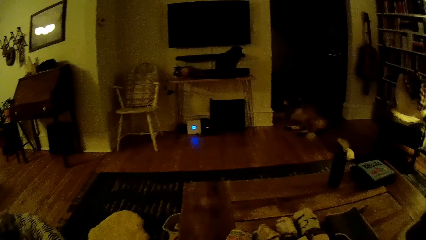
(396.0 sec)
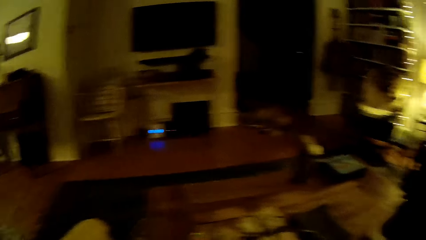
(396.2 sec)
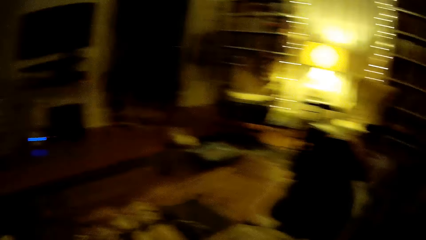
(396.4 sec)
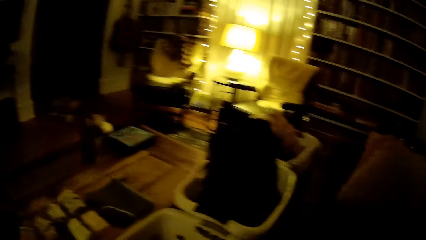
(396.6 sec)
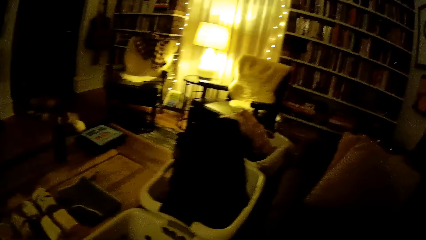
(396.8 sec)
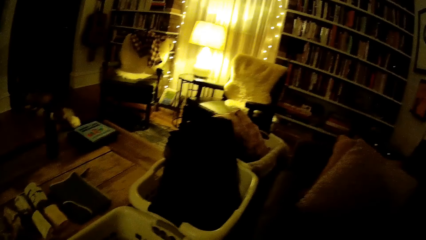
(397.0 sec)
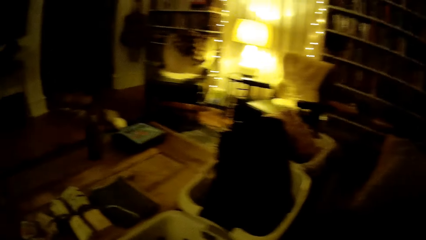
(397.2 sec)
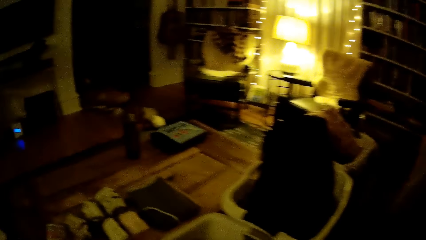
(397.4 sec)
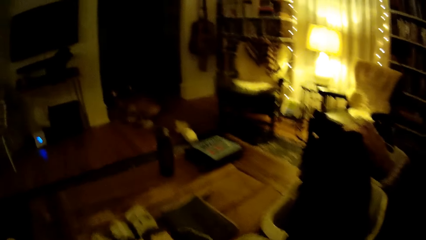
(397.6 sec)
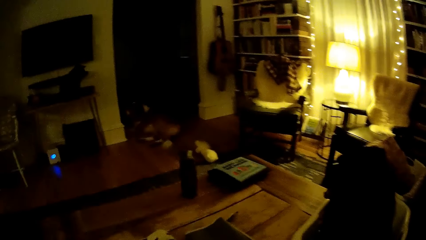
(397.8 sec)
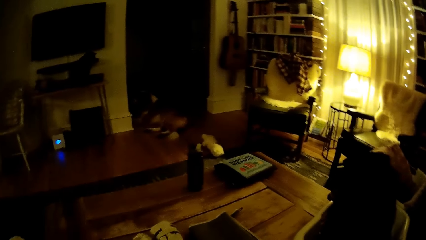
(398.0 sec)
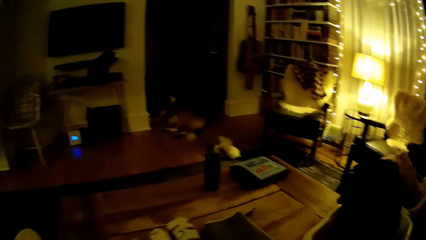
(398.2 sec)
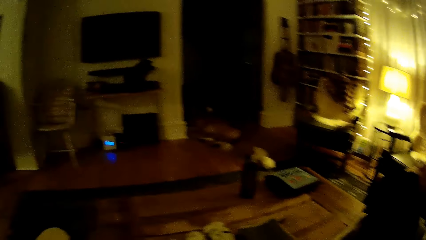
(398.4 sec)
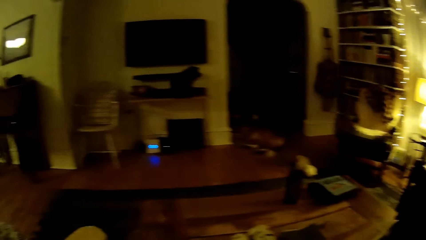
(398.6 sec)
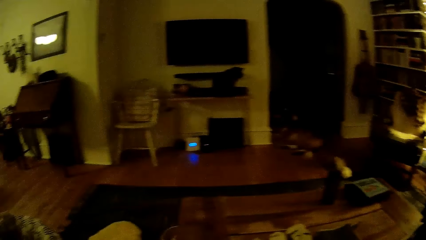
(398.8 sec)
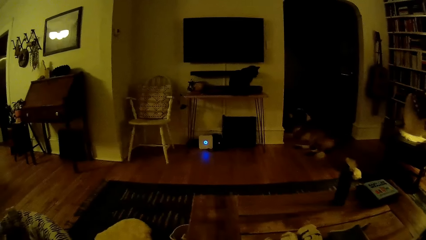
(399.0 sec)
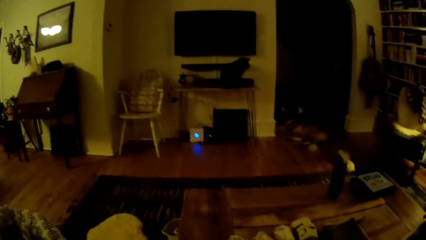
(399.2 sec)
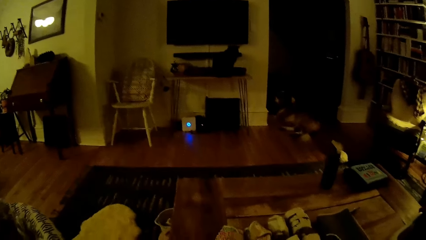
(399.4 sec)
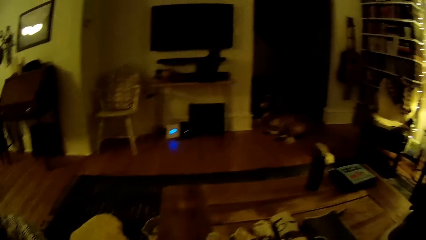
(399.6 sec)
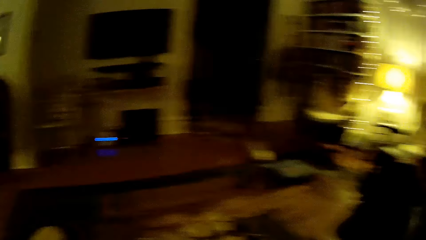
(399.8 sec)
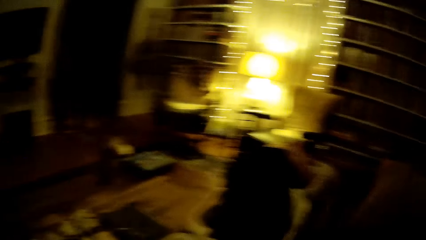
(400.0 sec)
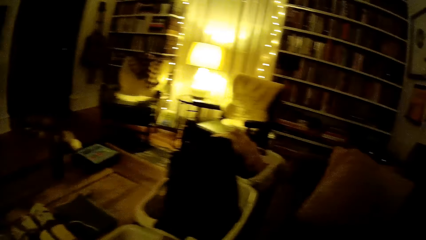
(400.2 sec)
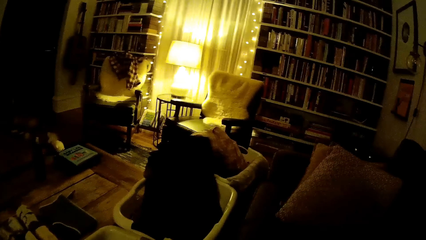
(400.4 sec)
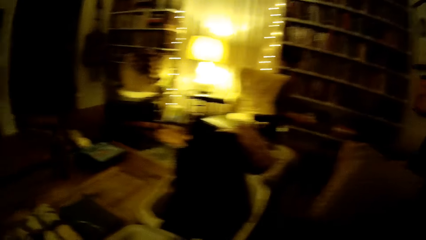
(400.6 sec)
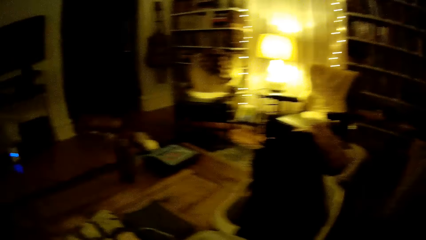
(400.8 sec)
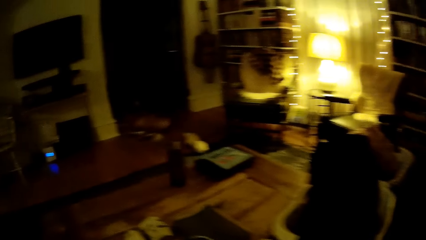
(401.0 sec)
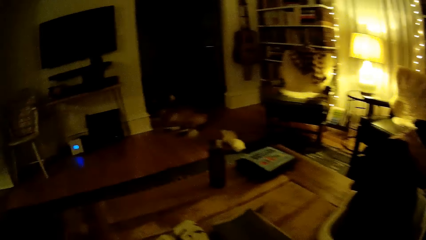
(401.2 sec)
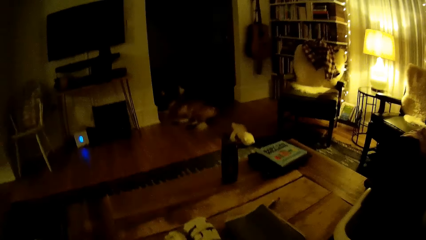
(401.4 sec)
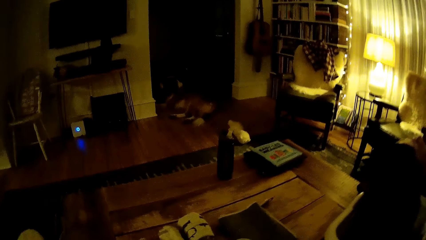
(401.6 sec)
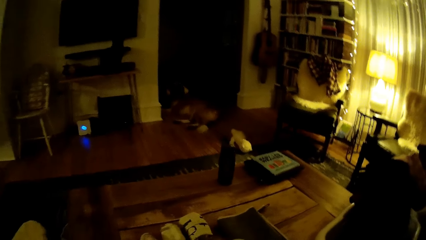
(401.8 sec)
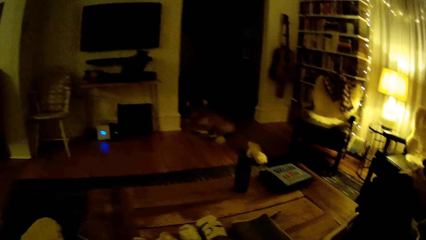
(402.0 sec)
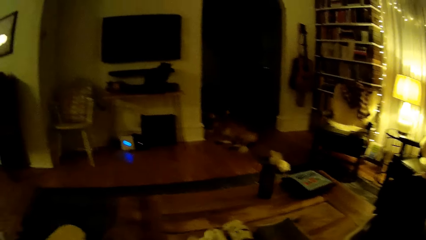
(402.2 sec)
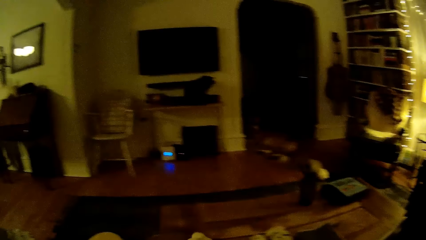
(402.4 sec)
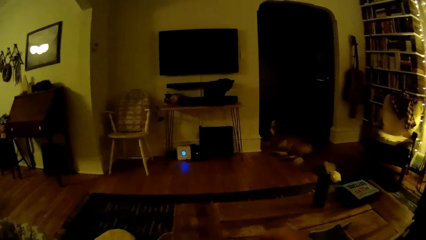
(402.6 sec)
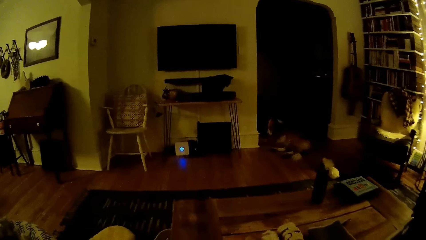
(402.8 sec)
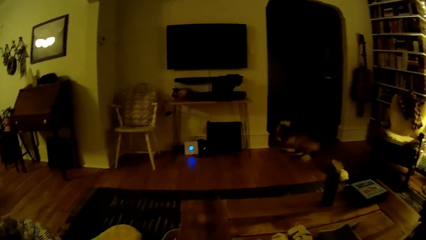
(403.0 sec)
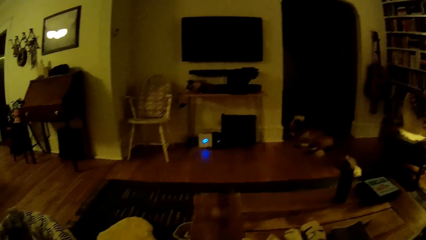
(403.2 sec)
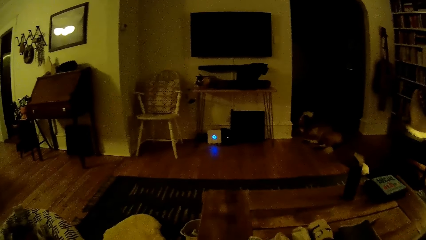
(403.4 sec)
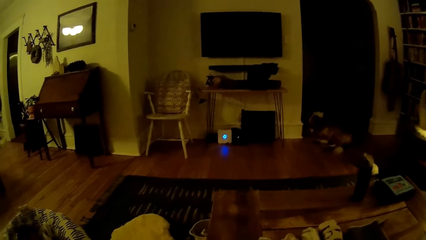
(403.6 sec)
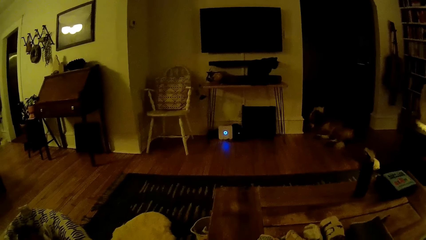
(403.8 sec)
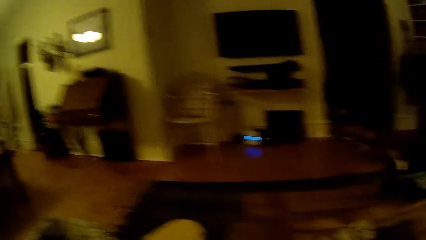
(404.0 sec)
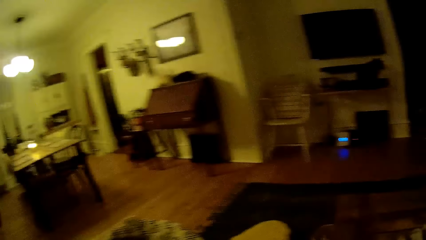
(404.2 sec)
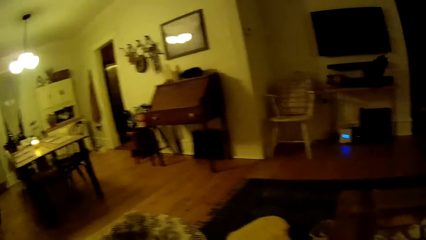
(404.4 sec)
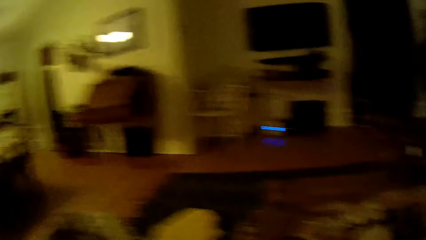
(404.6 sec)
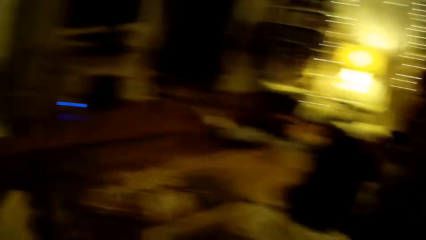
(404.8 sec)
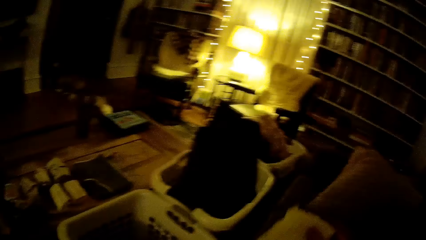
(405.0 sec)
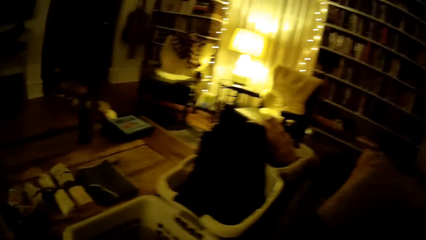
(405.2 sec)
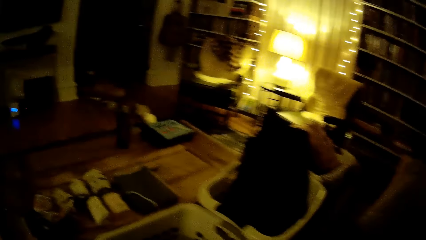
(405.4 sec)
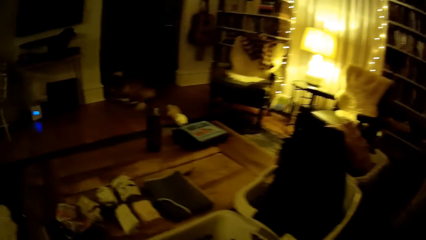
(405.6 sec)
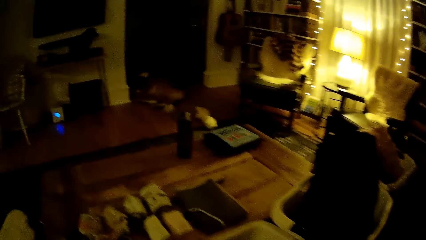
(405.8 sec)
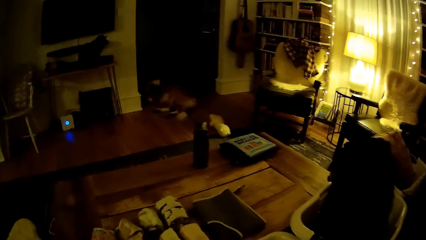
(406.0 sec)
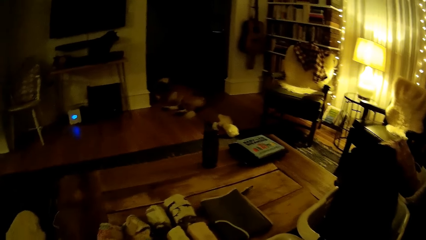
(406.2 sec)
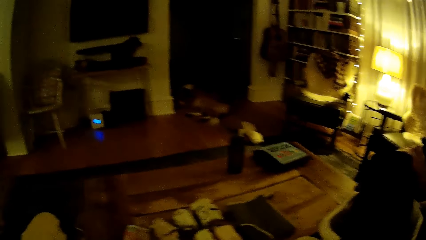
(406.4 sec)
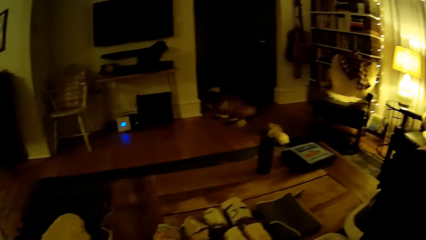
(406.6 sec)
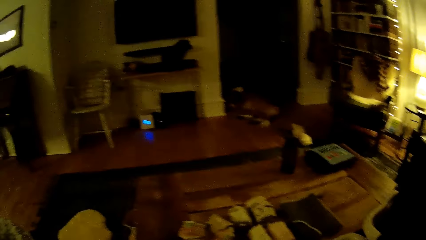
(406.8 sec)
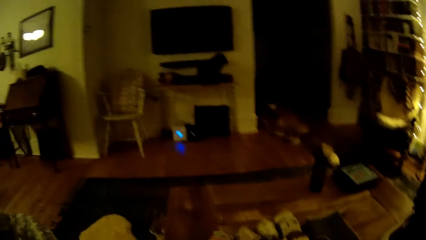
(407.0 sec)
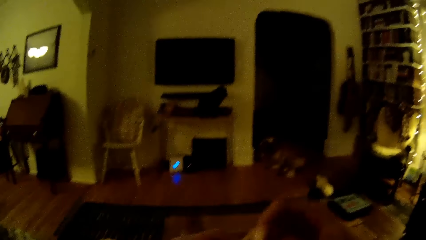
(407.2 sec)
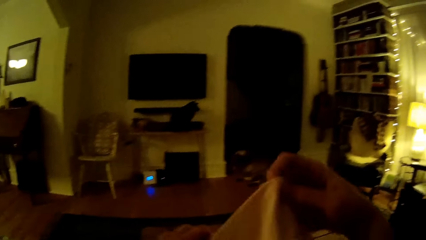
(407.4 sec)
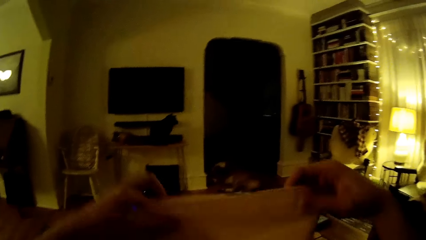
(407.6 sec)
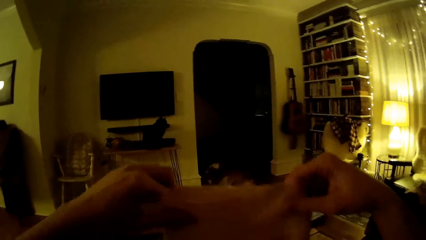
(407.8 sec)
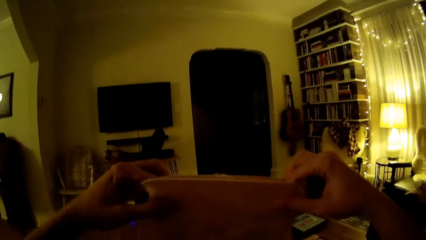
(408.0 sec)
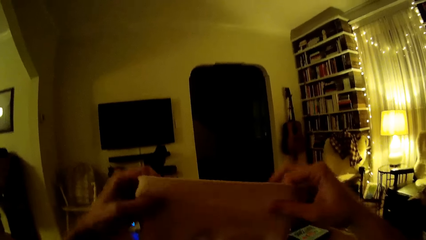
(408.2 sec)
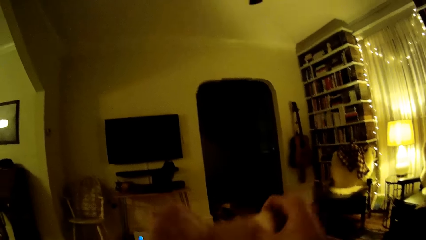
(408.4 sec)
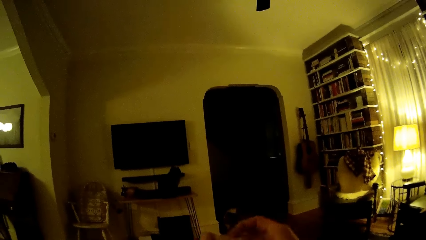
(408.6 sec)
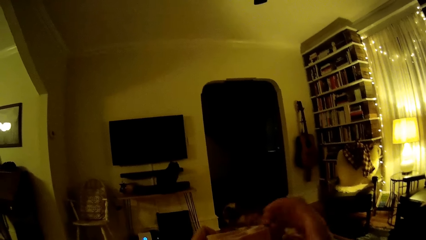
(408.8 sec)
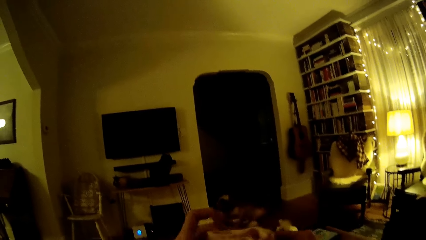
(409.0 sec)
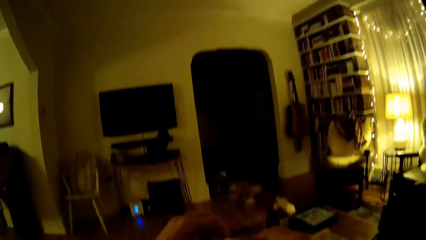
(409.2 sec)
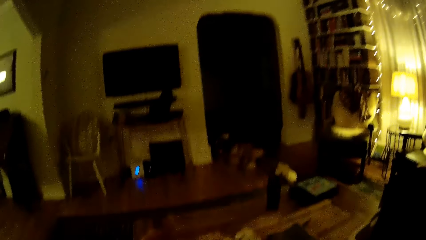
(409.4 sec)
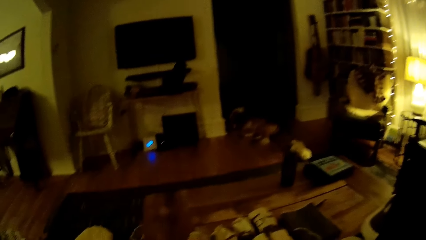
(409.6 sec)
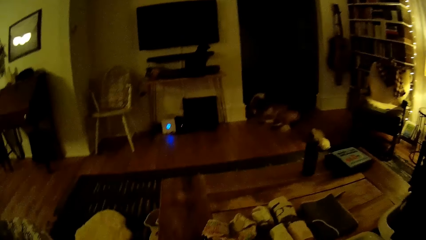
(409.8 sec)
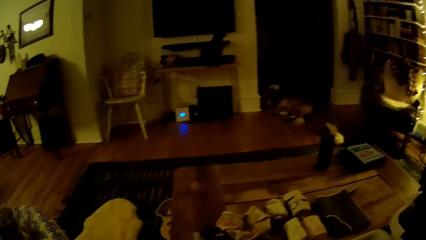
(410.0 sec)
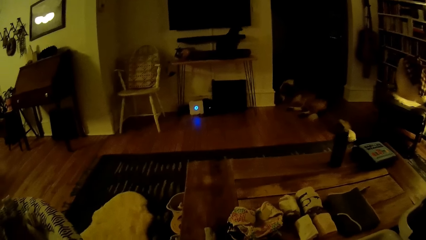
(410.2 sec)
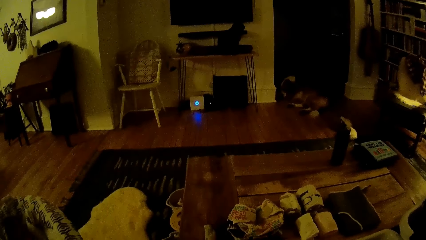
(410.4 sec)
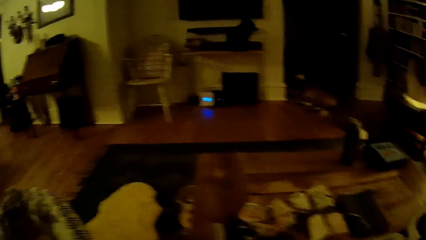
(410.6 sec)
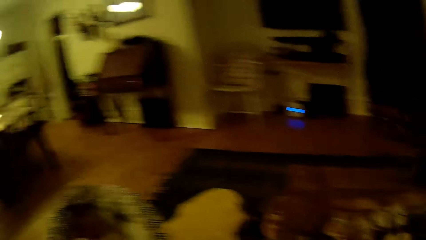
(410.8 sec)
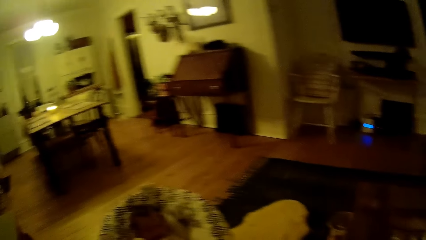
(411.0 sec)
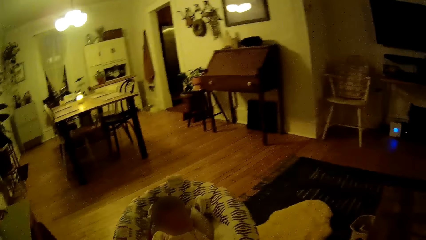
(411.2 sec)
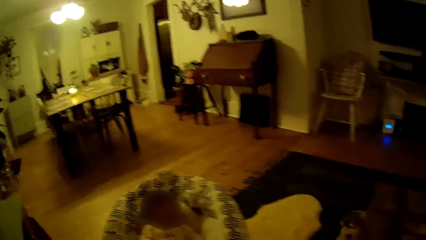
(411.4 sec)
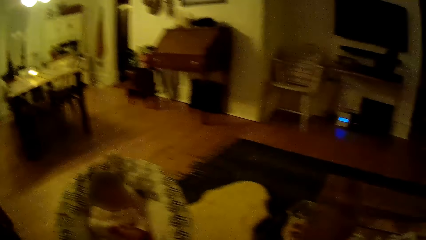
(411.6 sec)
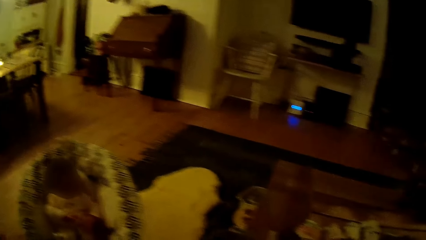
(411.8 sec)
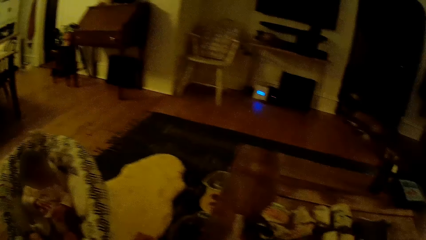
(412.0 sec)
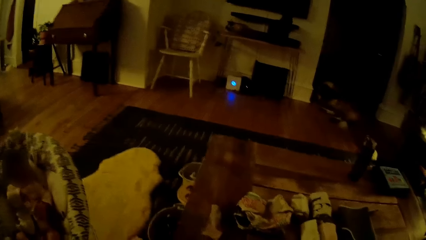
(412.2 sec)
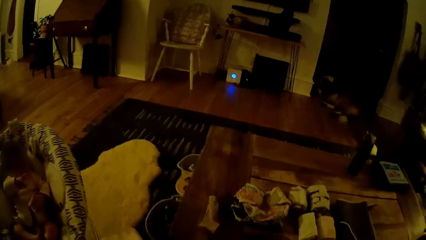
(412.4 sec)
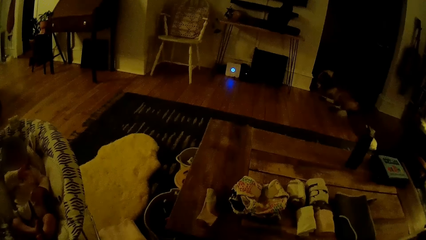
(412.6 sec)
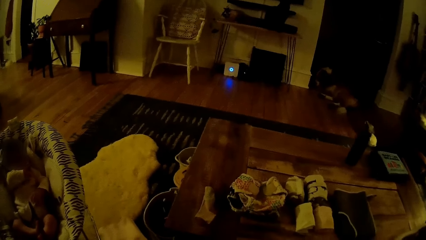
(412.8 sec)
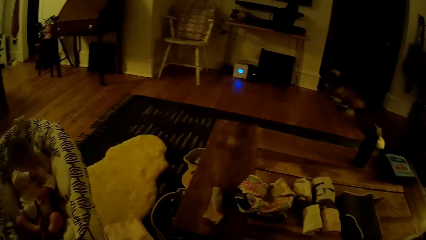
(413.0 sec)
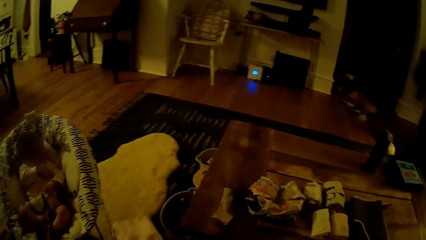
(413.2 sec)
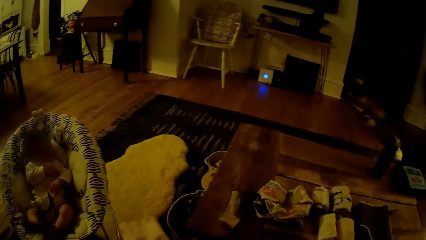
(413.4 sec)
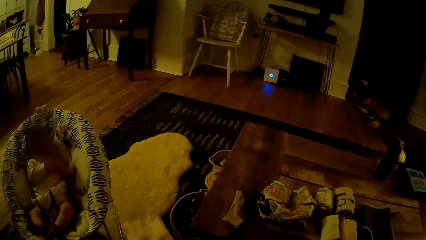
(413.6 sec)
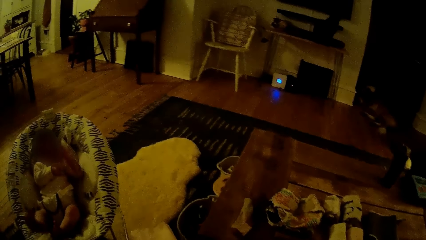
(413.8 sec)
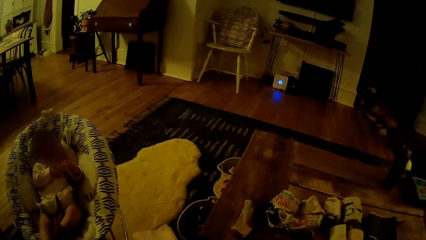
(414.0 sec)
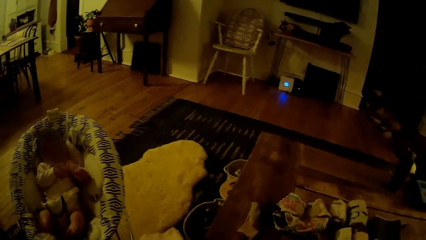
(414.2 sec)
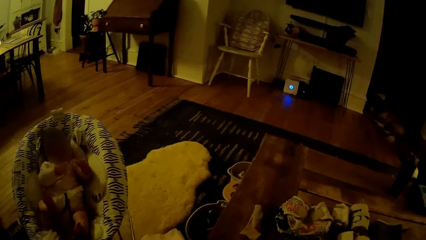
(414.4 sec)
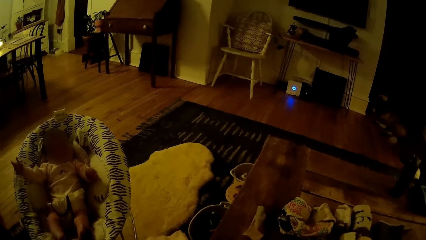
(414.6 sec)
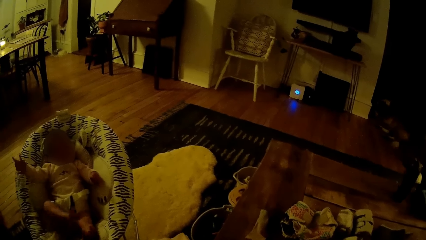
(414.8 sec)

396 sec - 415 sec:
The camera wearer folds a towel with both hands.
